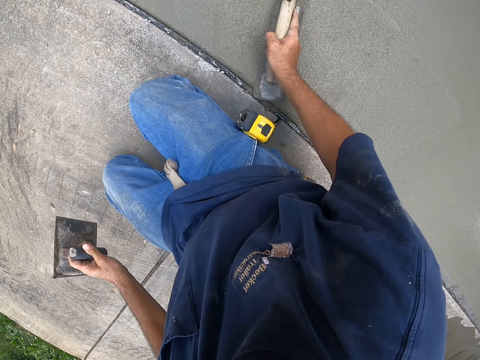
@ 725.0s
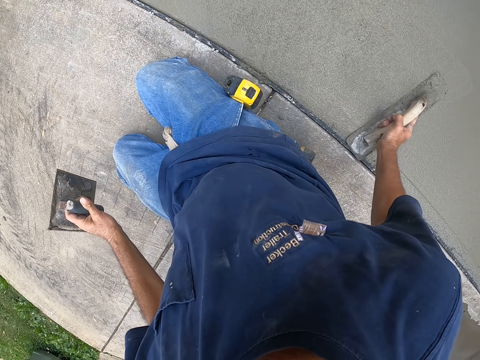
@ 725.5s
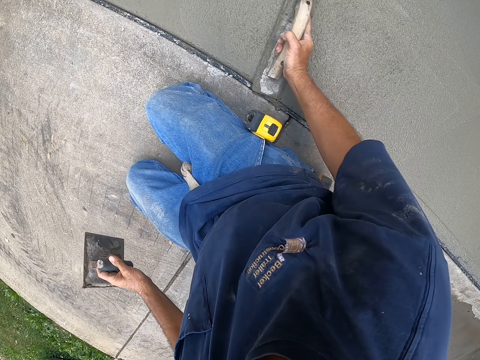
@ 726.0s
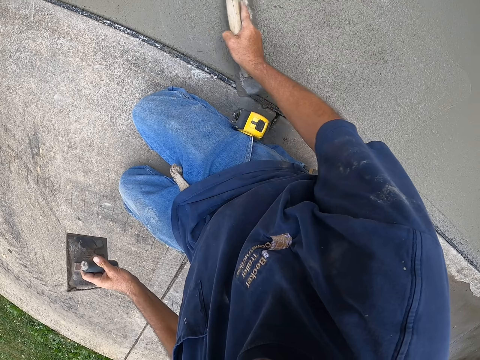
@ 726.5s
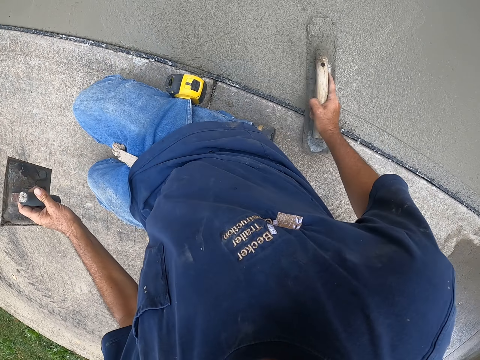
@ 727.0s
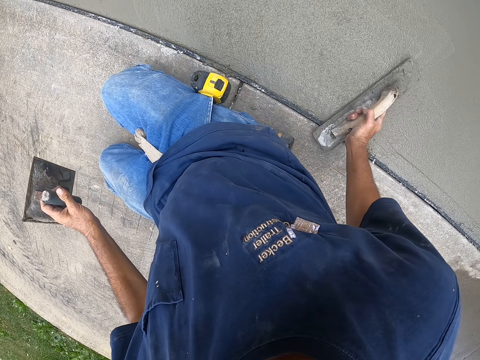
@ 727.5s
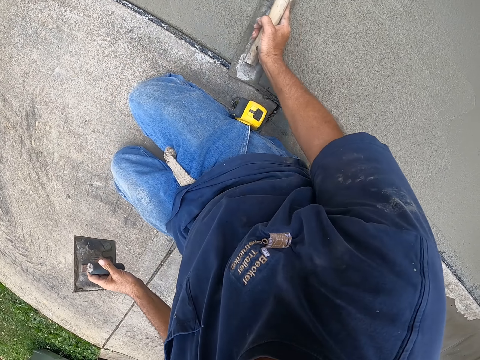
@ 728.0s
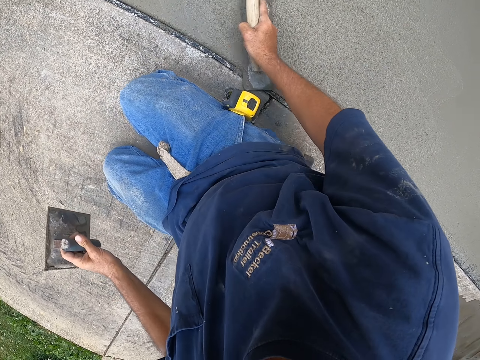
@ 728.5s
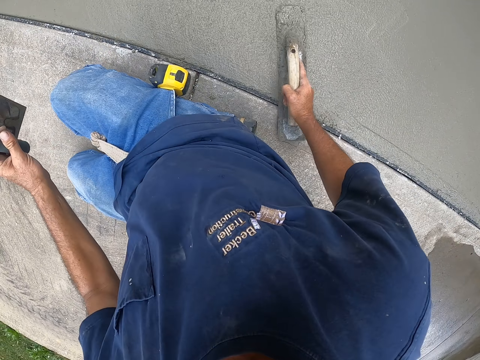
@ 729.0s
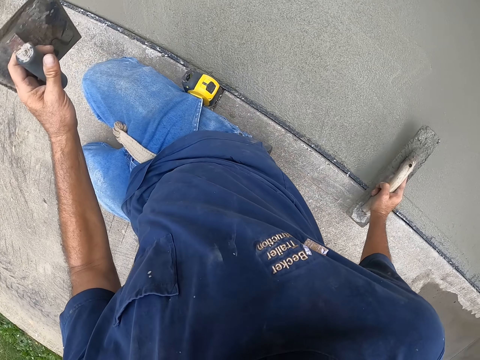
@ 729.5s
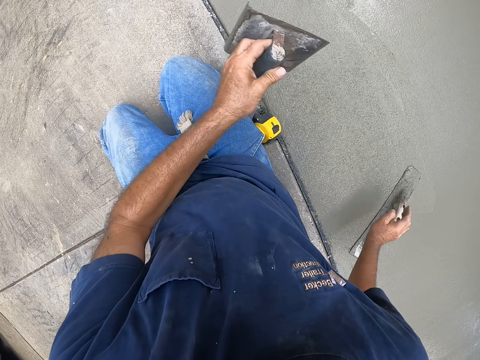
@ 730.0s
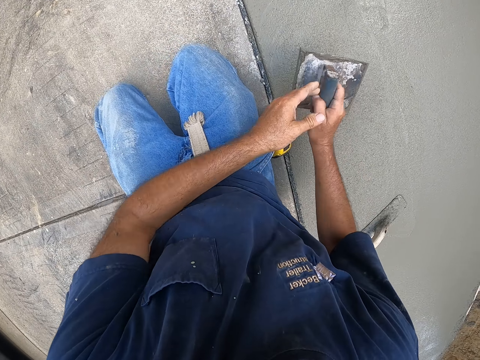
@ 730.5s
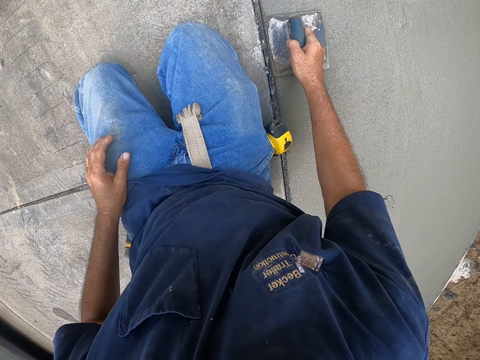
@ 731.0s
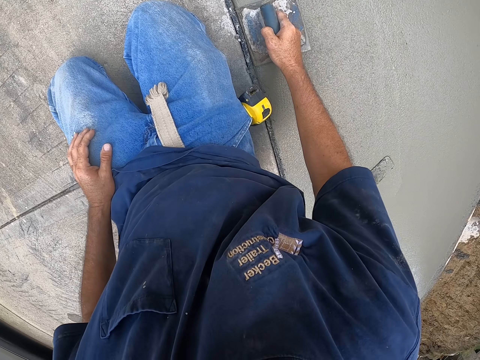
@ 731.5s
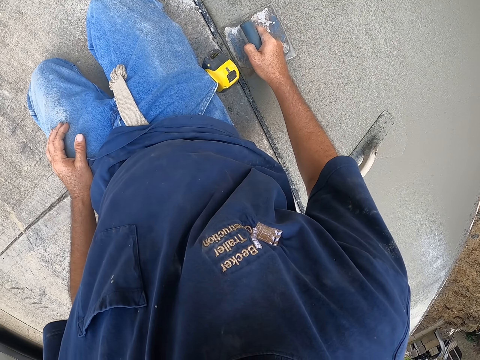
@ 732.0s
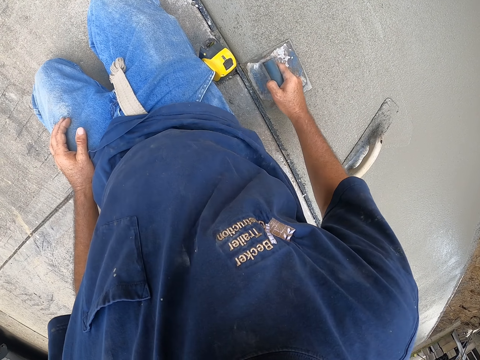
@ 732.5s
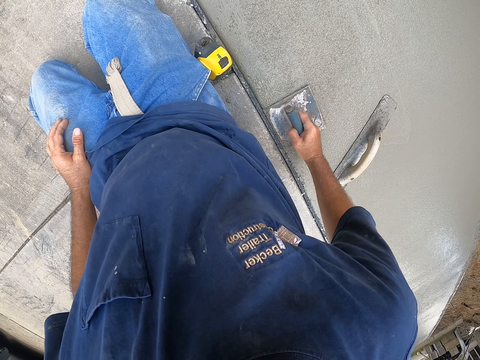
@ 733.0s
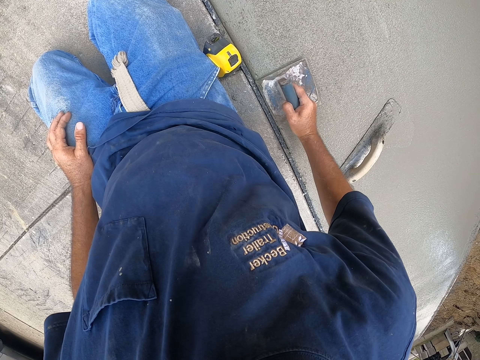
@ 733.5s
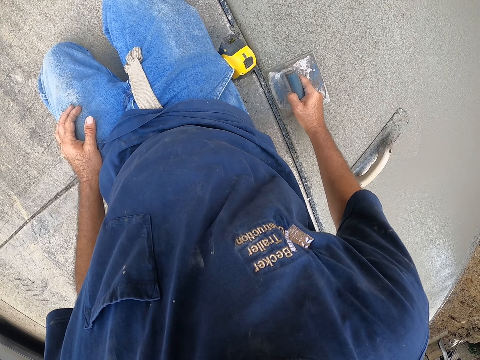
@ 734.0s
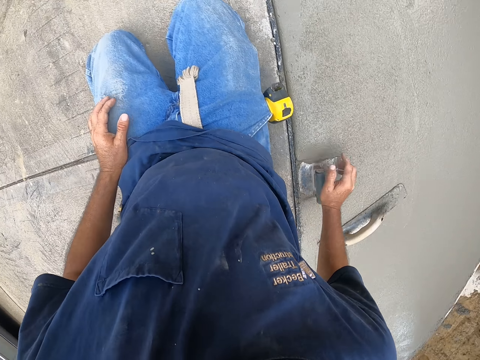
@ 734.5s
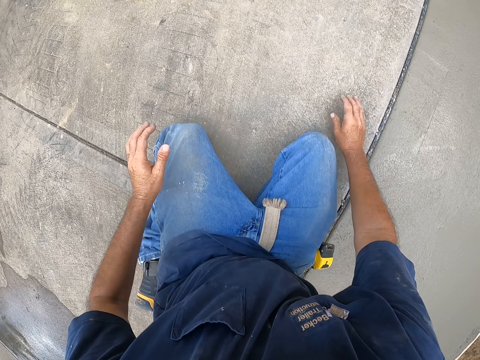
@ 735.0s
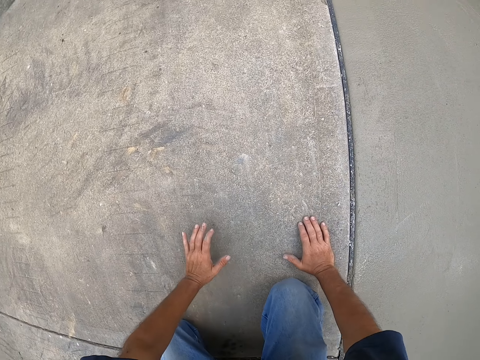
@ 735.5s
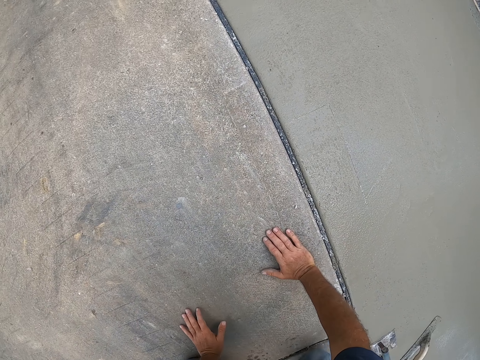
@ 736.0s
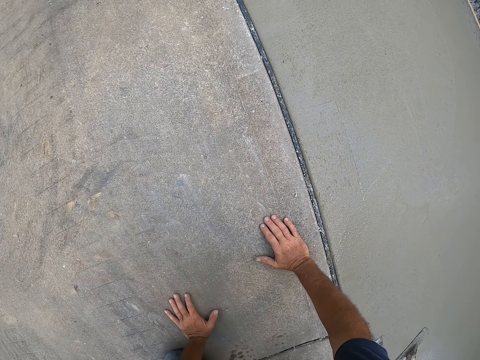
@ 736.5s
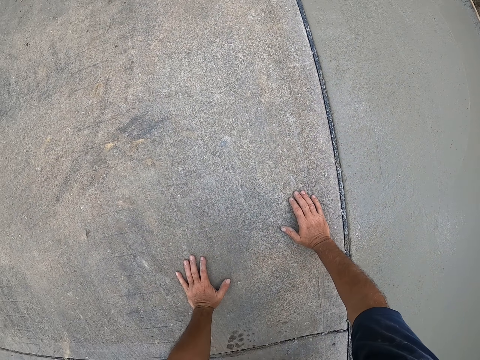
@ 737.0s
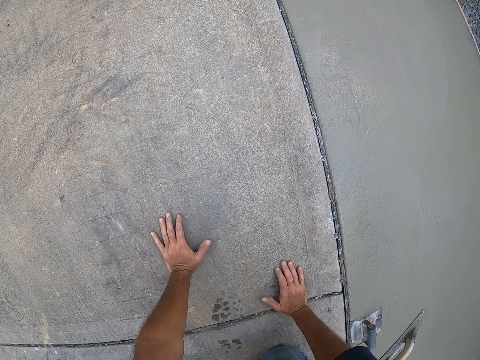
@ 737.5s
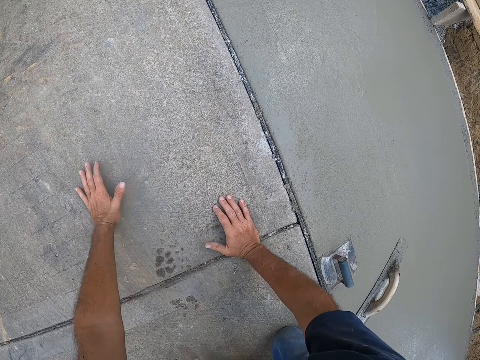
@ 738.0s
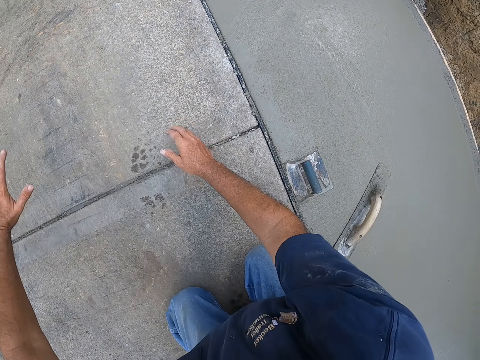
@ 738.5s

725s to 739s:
The camera wearer leaves the wooden trowel. They plaster using the steel trowel. They crawl.

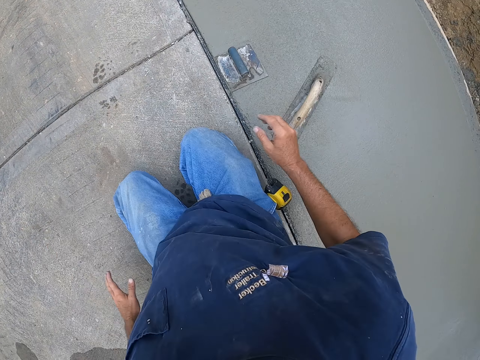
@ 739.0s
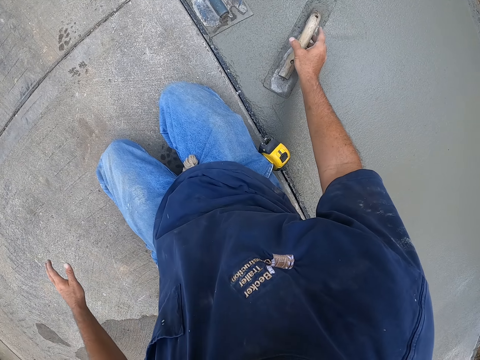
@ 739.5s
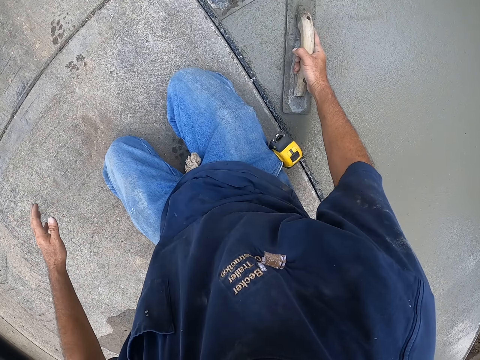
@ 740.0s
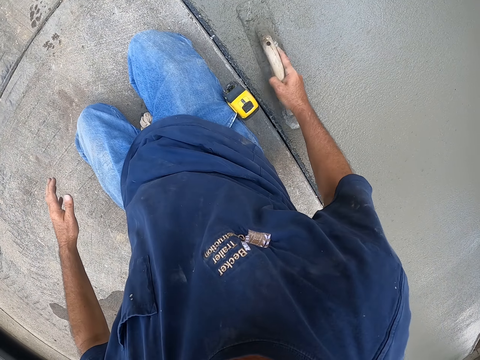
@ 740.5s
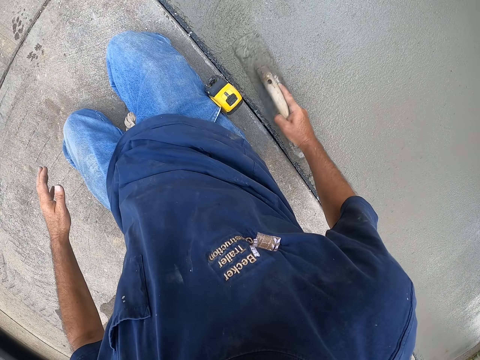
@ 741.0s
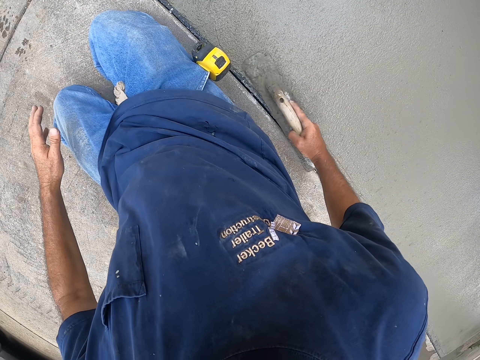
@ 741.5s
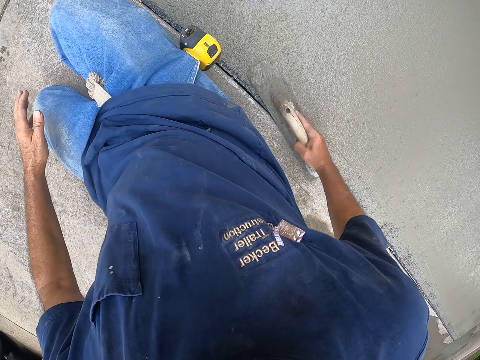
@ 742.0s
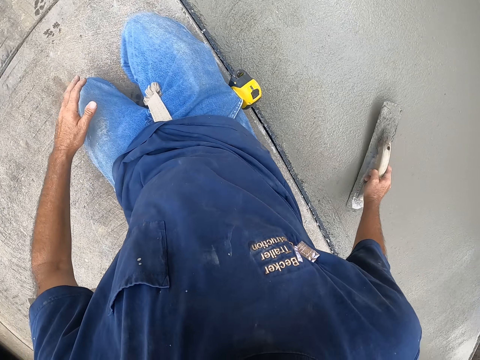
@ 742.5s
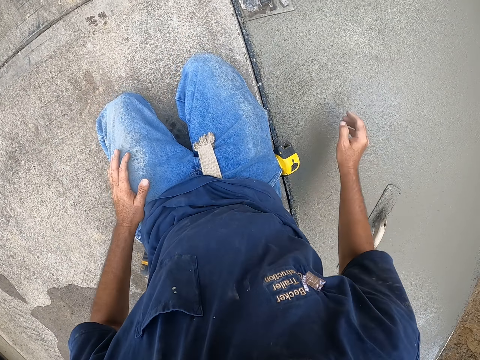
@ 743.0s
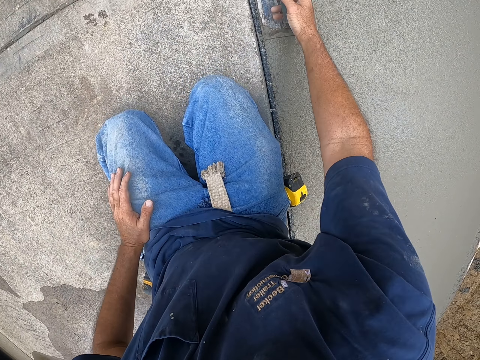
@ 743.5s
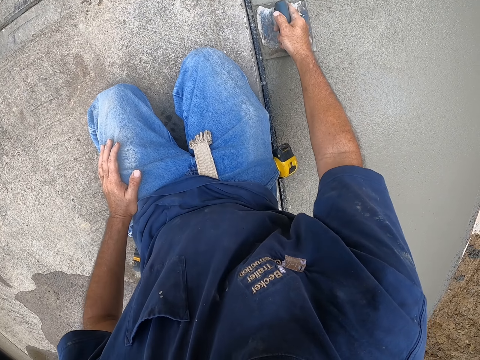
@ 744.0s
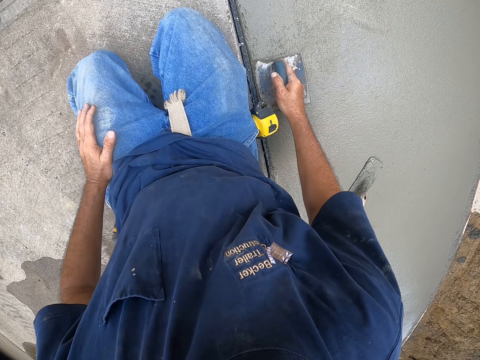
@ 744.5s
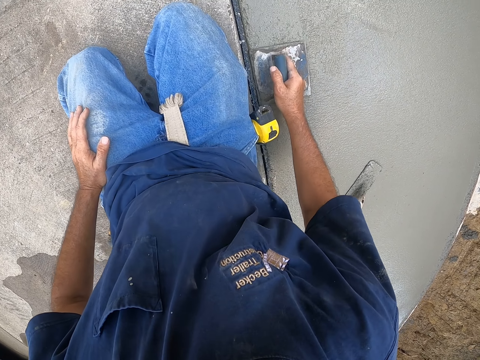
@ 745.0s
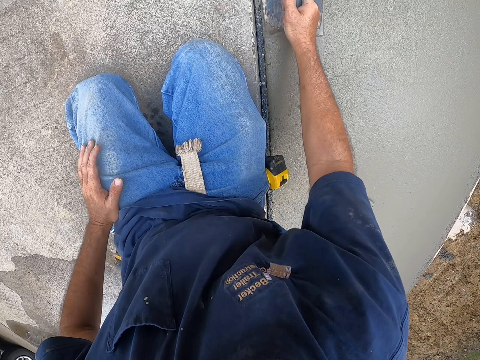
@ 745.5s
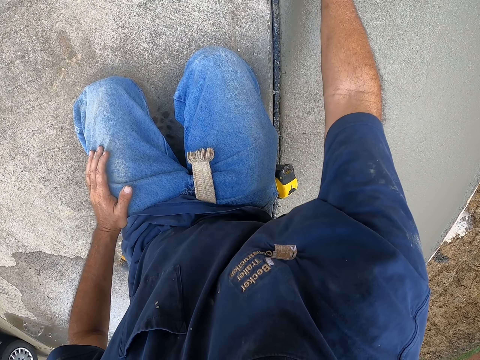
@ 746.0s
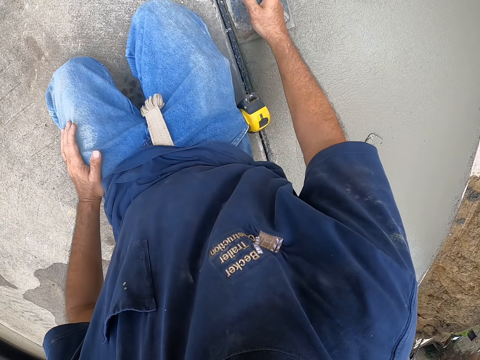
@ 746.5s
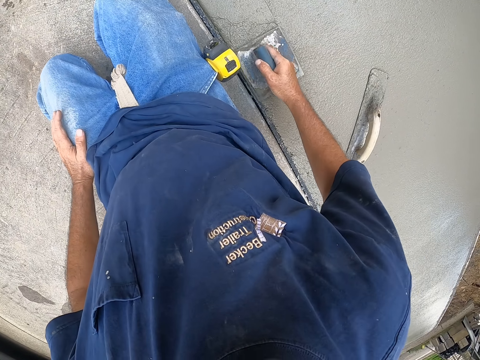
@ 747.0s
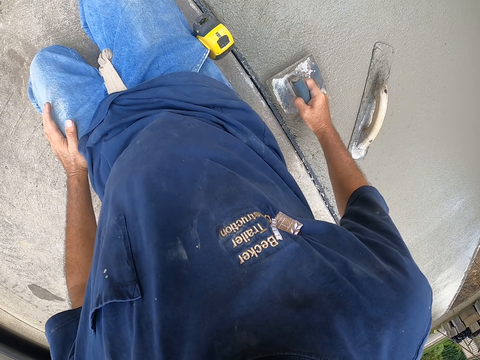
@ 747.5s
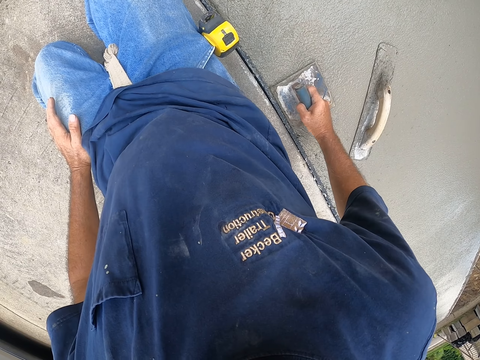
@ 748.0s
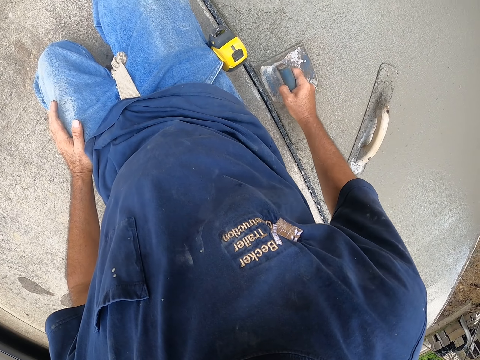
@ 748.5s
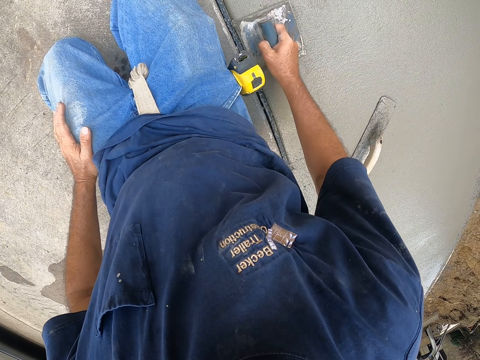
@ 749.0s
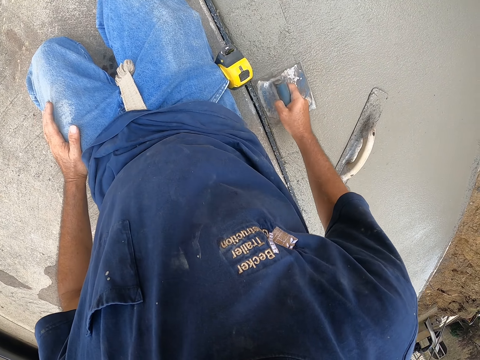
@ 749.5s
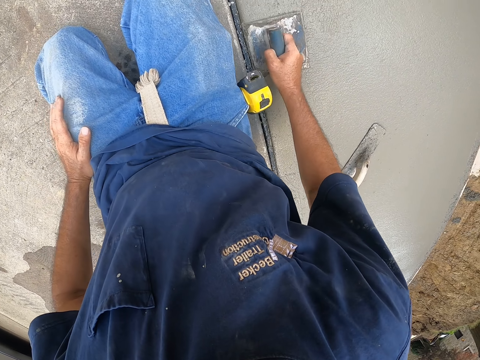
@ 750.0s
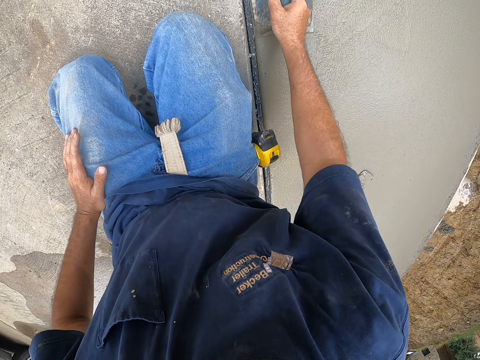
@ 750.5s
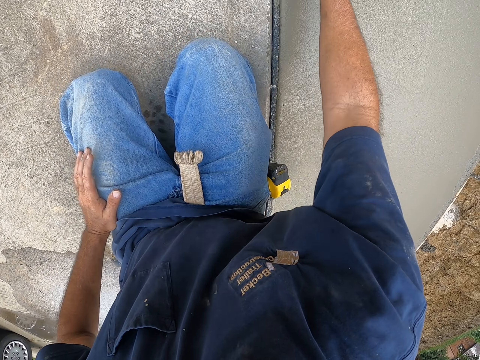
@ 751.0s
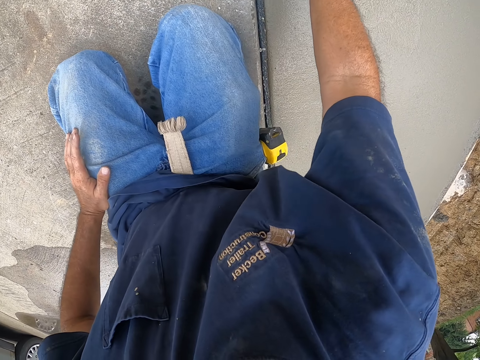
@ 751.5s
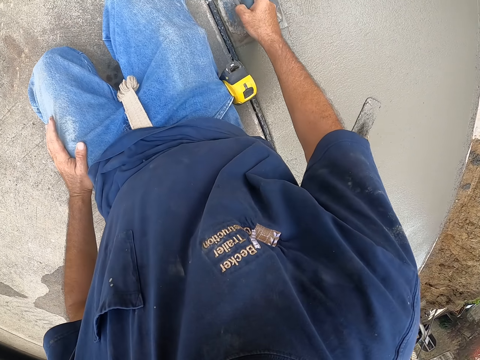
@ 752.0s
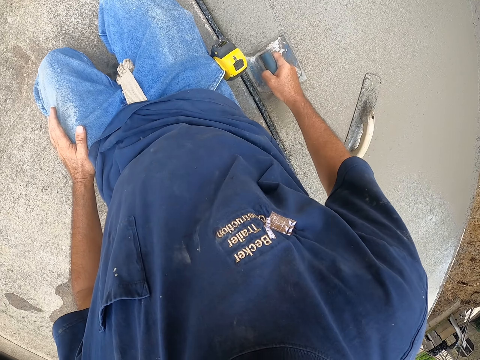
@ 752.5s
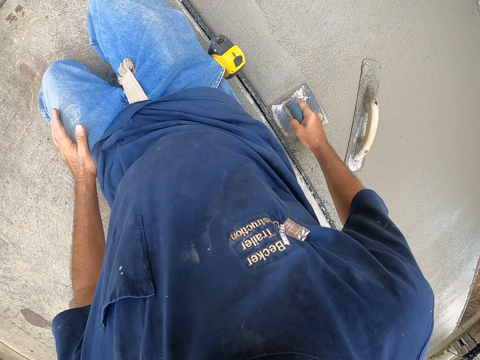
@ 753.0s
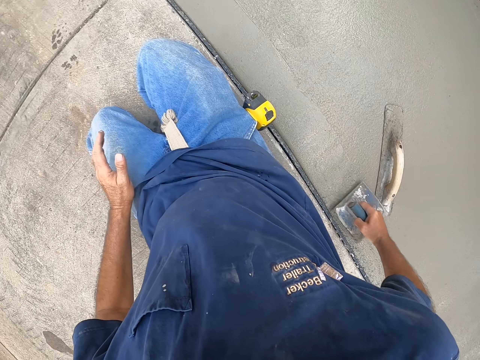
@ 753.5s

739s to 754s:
The camera wearer plasters using the wooden trowel. They plaster using the steel trowel.
